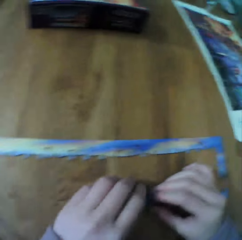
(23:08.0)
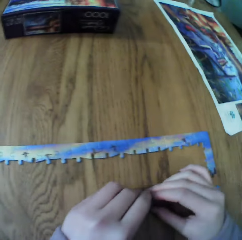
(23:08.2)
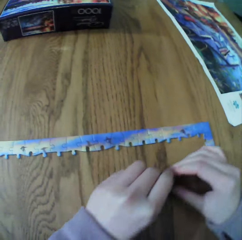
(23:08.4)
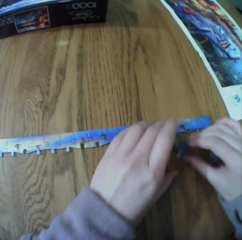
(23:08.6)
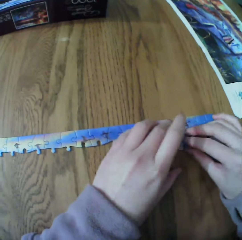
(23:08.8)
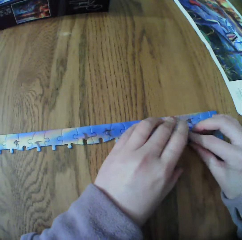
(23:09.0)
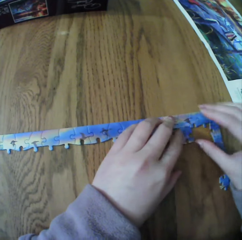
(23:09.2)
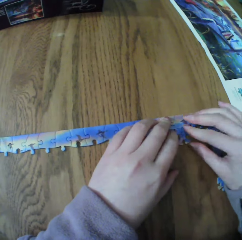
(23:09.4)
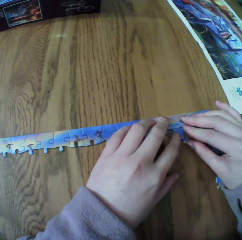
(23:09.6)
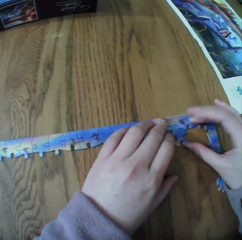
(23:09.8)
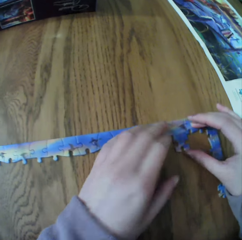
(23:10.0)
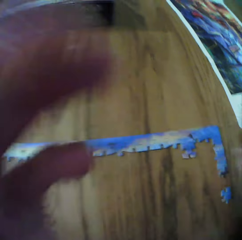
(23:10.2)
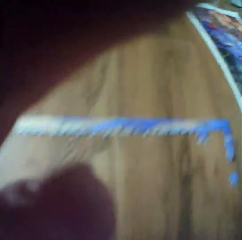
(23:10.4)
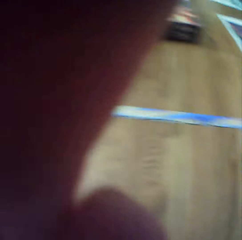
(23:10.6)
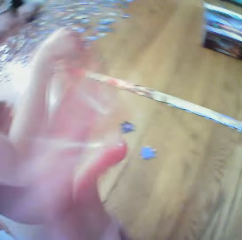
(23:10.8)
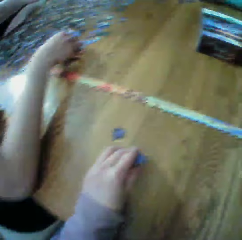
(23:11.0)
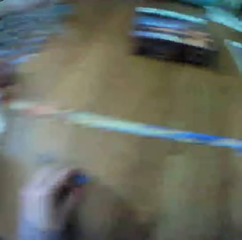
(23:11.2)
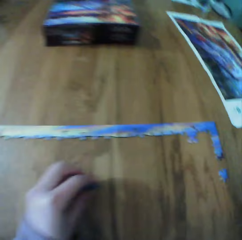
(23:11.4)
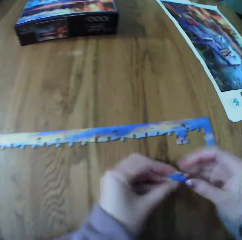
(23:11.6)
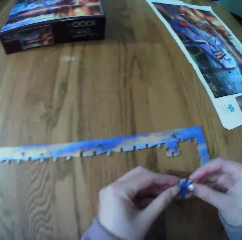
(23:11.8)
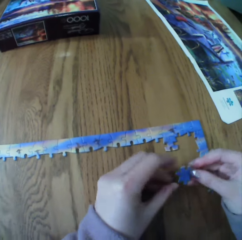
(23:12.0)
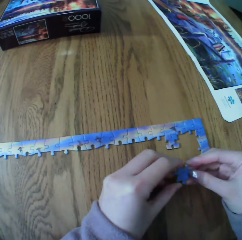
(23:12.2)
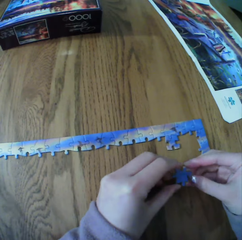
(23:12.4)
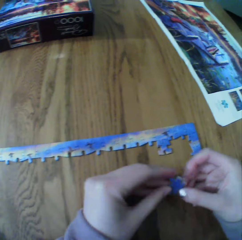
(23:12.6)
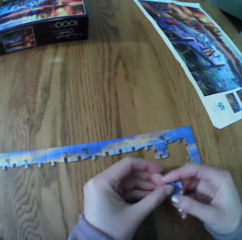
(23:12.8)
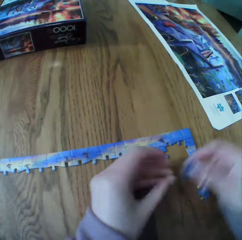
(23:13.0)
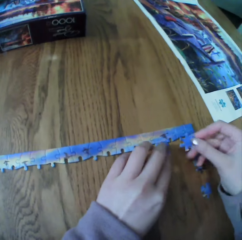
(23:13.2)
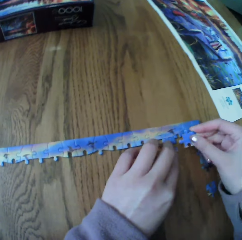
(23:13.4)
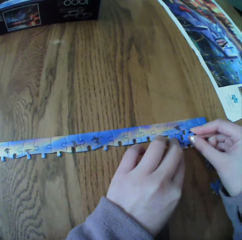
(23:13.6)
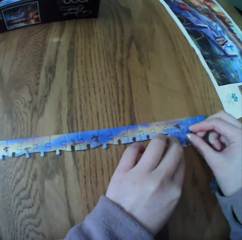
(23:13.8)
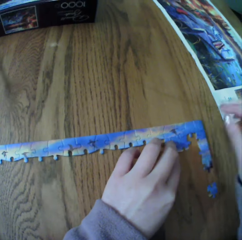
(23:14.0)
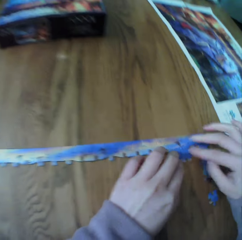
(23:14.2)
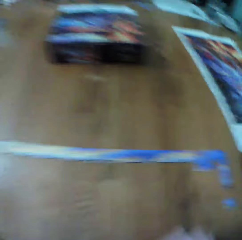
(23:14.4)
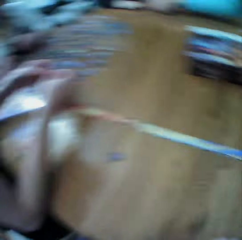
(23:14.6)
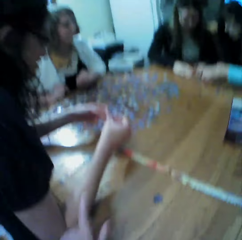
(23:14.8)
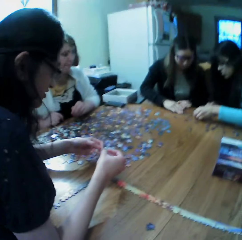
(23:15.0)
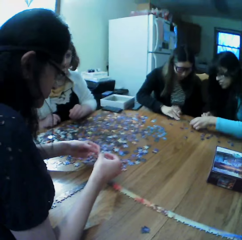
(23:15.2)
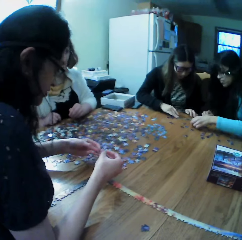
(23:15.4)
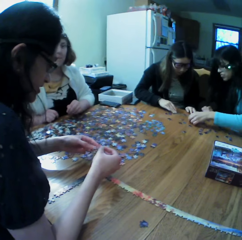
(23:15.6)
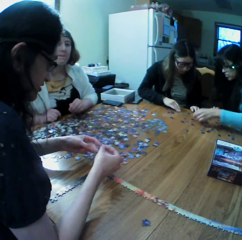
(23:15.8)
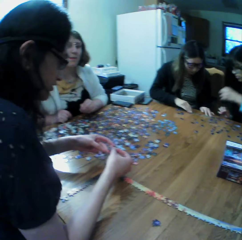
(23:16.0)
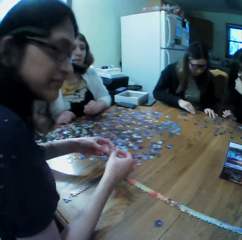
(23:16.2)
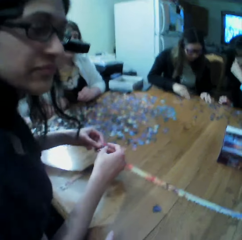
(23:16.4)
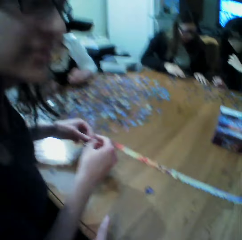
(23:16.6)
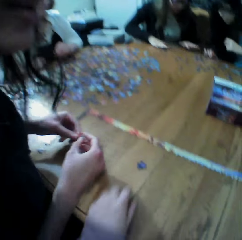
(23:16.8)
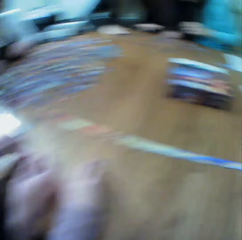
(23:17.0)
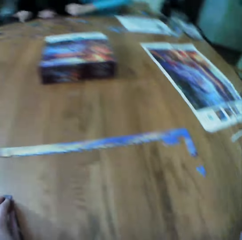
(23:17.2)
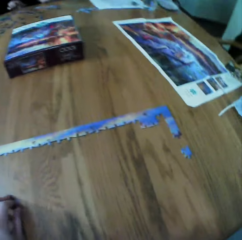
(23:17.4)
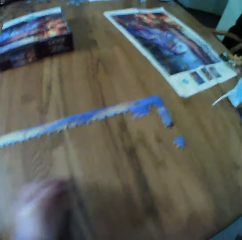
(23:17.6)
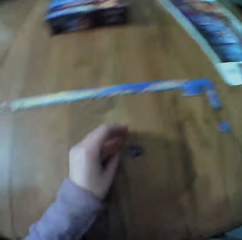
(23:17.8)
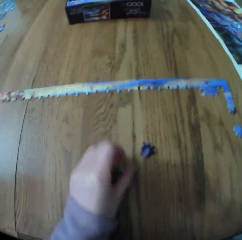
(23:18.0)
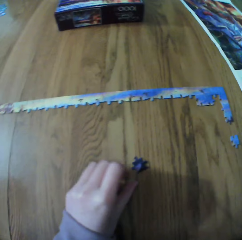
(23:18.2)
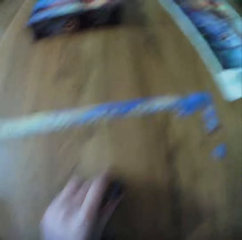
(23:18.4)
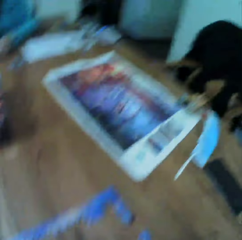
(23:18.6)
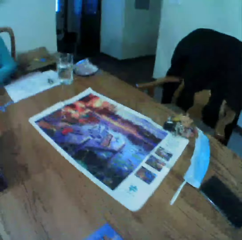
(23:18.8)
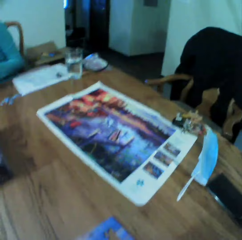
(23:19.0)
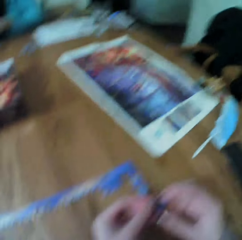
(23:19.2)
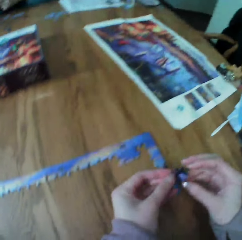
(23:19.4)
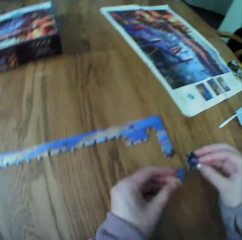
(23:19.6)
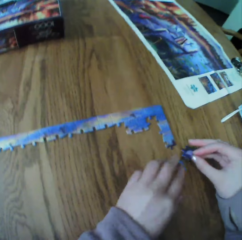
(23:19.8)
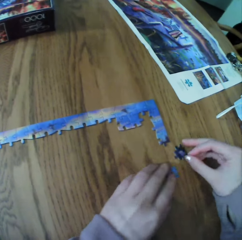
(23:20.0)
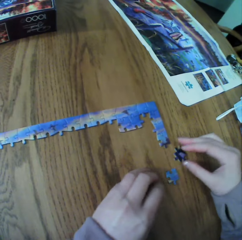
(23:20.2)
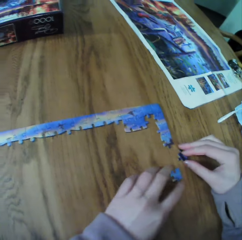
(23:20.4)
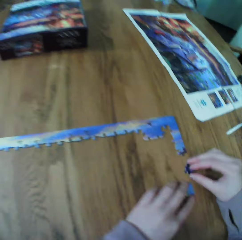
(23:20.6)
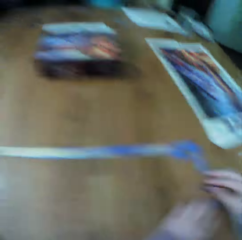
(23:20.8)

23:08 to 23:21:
A woman makes the puzzle.

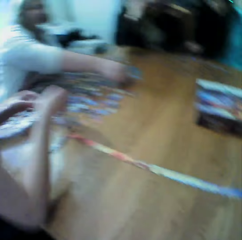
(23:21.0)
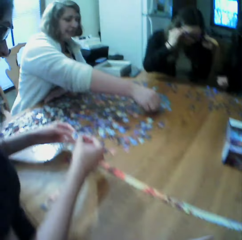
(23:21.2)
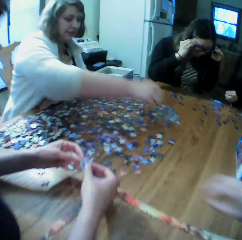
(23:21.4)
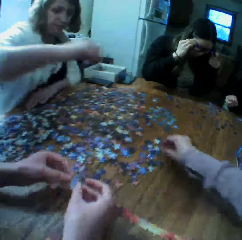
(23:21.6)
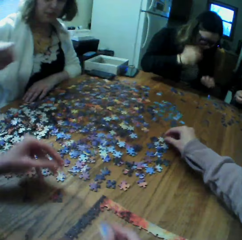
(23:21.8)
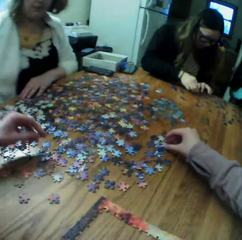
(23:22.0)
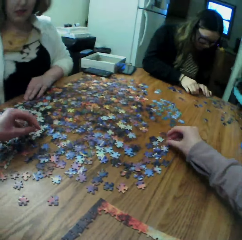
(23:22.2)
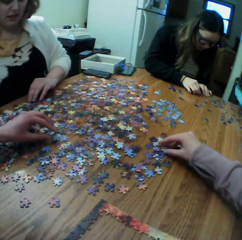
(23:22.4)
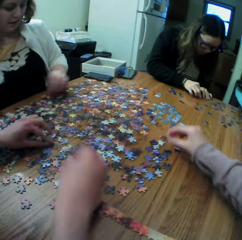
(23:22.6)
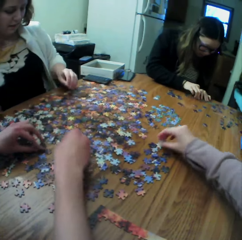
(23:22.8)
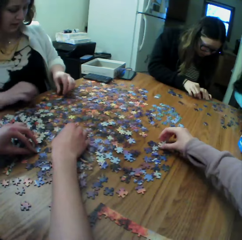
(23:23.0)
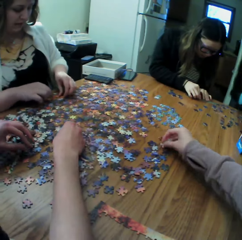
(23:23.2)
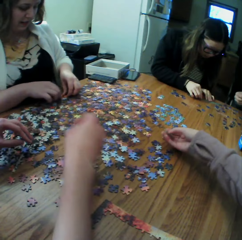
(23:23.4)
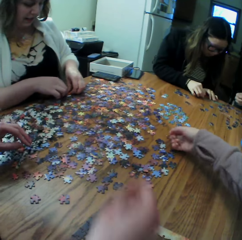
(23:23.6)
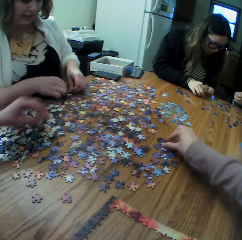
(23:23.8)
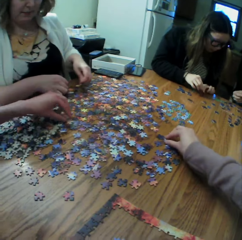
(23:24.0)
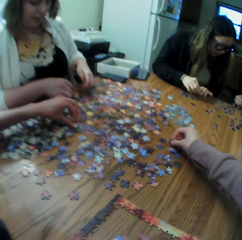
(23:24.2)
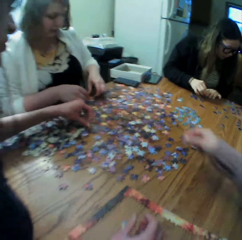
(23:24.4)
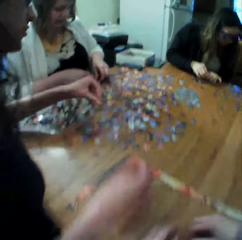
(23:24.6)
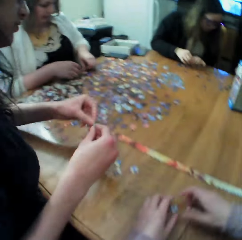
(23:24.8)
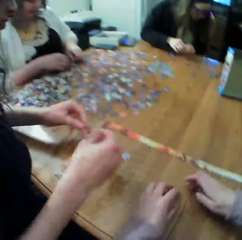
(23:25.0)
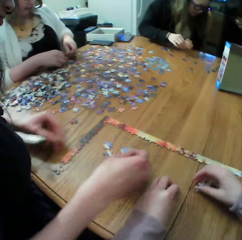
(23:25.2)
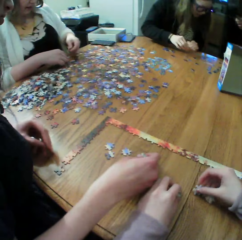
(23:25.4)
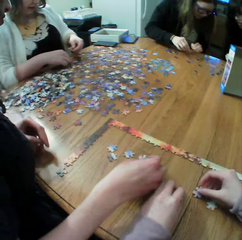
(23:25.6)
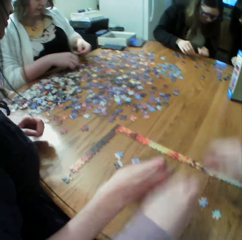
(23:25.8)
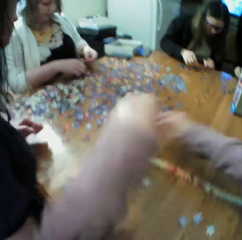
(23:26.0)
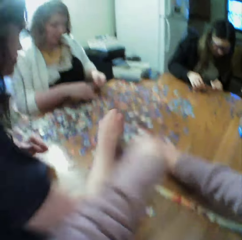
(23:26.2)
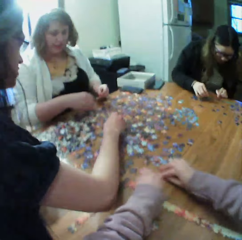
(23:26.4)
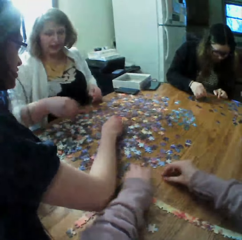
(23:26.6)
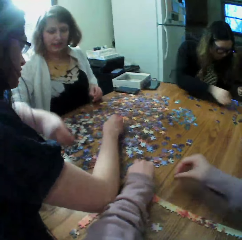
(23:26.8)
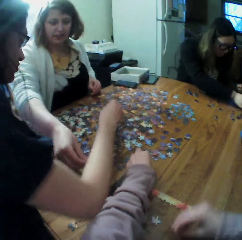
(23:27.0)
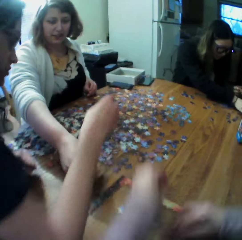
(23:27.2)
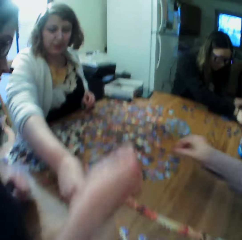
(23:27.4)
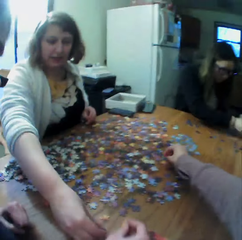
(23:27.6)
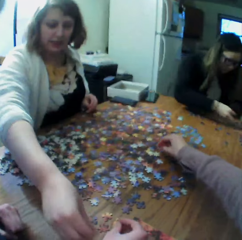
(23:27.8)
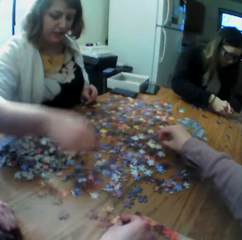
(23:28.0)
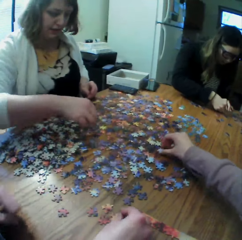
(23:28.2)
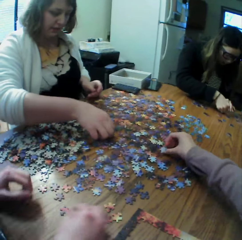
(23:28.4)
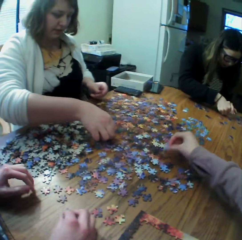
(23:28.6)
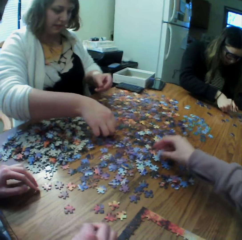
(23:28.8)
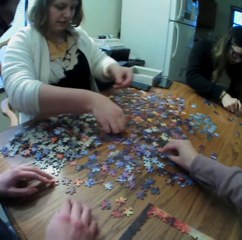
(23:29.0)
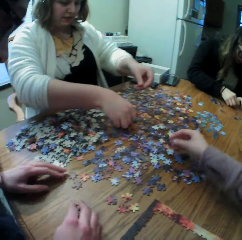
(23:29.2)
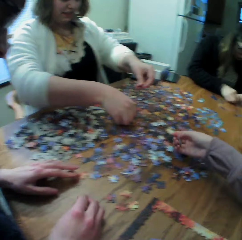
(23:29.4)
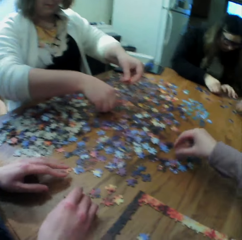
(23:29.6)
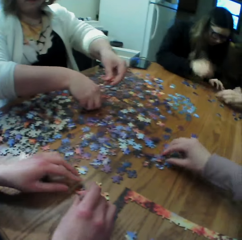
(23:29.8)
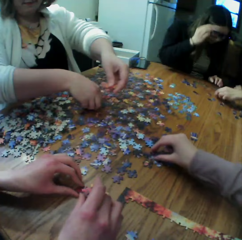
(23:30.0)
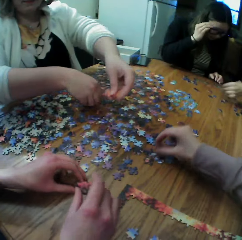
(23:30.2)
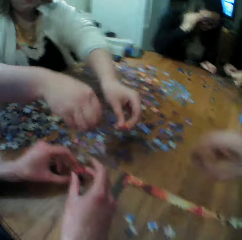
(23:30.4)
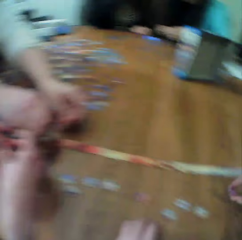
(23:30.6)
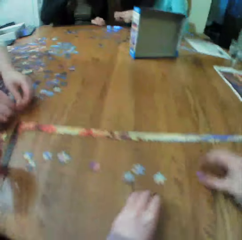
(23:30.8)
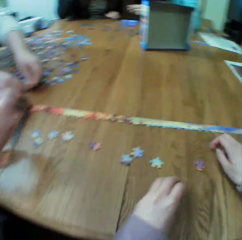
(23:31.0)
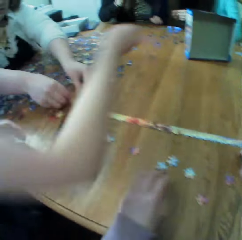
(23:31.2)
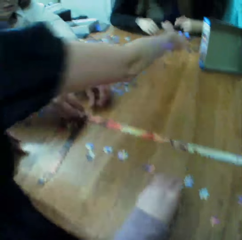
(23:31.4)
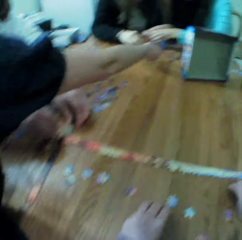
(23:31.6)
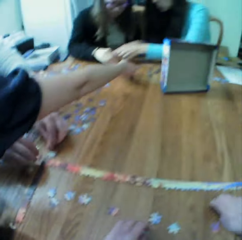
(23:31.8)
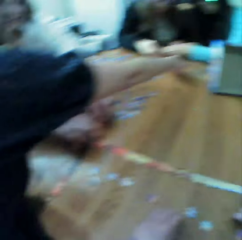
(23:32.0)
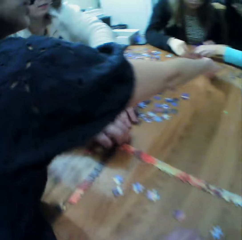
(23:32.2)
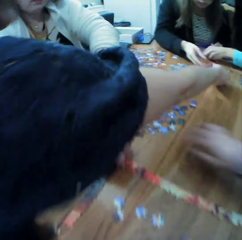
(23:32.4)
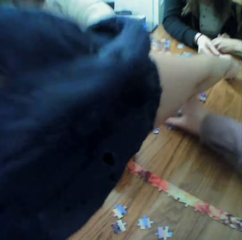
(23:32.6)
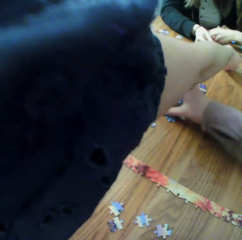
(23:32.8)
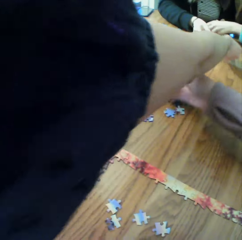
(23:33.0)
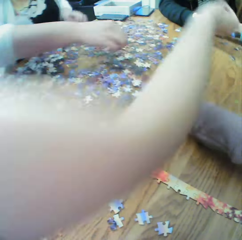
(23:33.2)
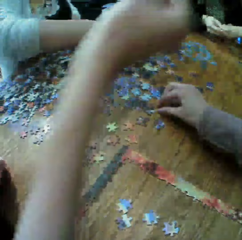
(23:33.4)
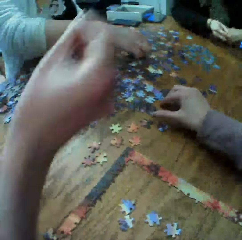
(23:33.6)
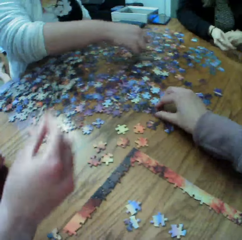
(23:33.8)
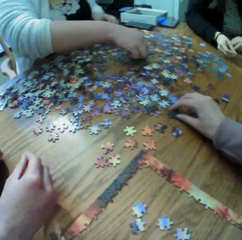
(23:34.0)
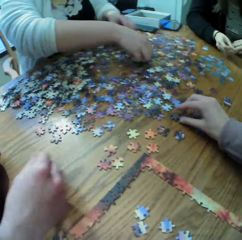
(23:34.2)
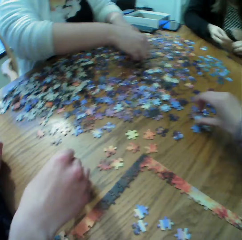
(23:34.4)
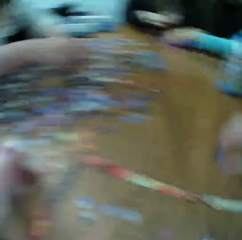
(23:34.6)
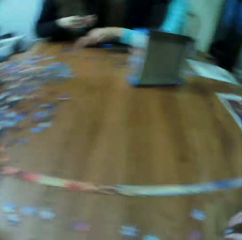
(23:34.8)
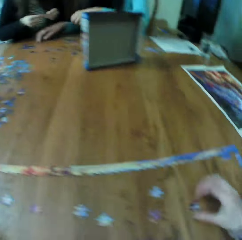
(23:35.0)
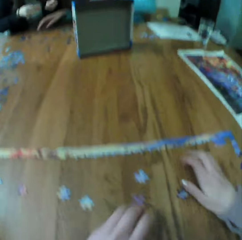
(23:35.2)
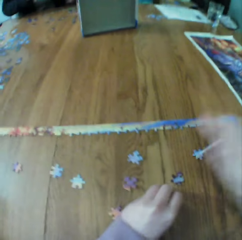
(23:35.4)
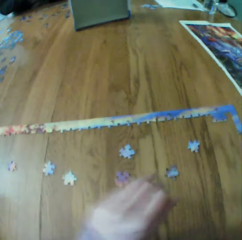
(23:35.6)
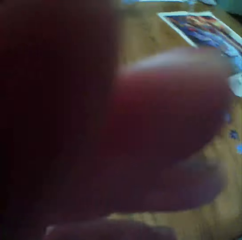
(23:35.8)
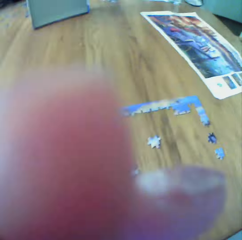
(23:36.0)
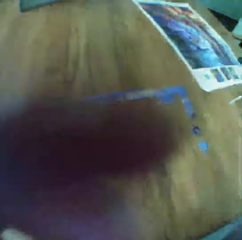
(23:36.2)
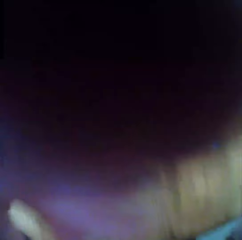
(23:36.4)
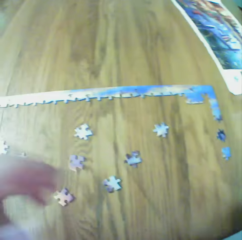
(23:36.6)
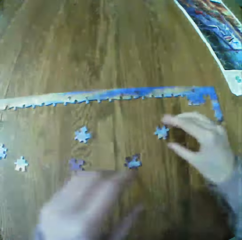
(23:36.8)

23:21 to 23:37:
A woman makes the puzzle. The camera wearer looks for the puzzle pieces. Another woman looks for the puzzle pieces. A third woman looks for the puzzle pieces. The camera wearer makes the puzzle. They look for the puzzle pieces. They make the puzzle.
